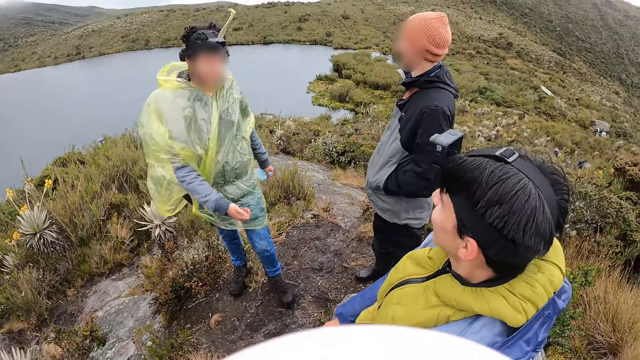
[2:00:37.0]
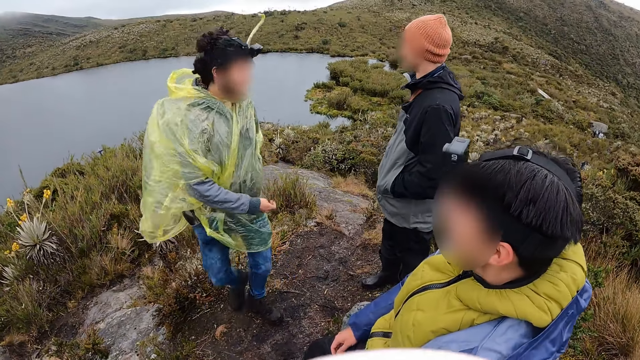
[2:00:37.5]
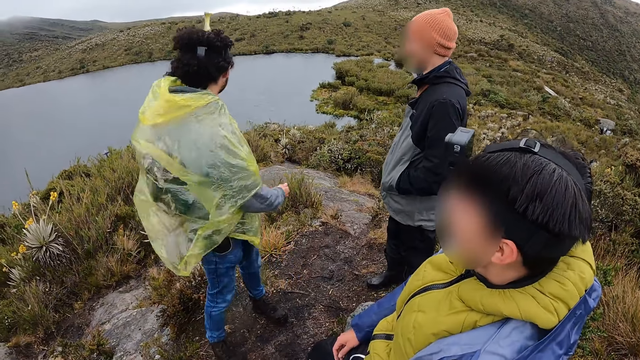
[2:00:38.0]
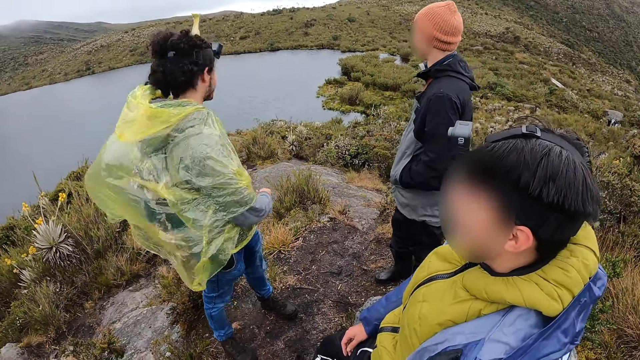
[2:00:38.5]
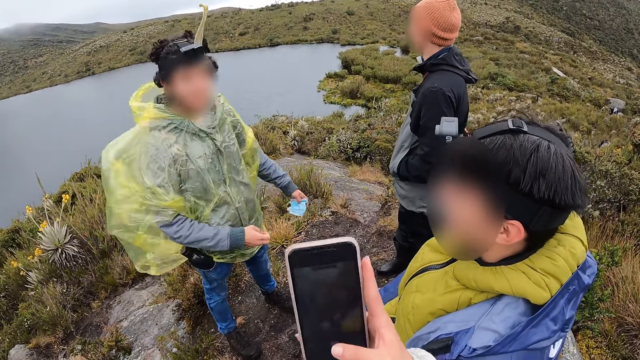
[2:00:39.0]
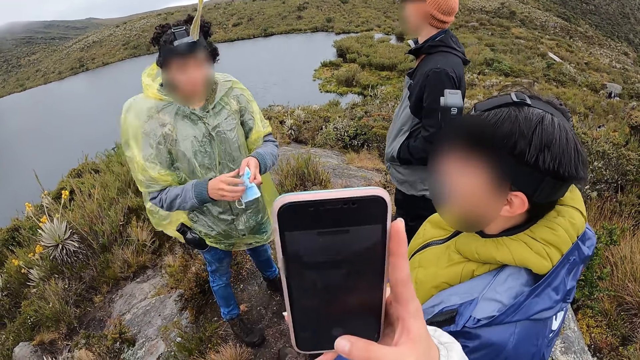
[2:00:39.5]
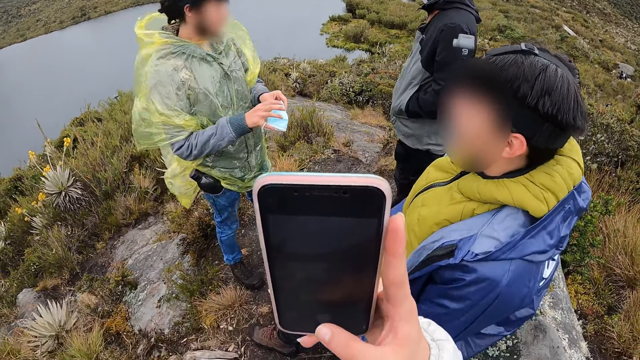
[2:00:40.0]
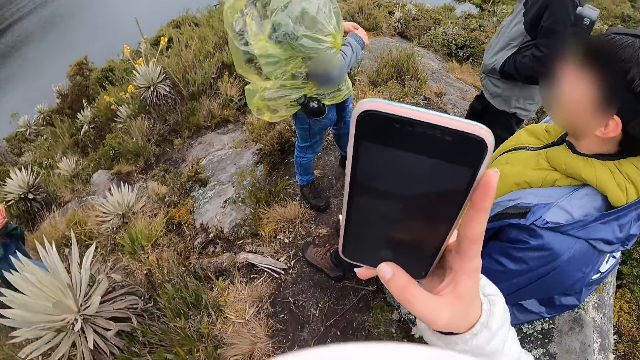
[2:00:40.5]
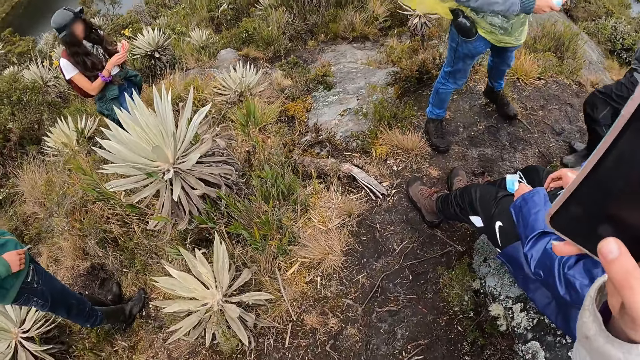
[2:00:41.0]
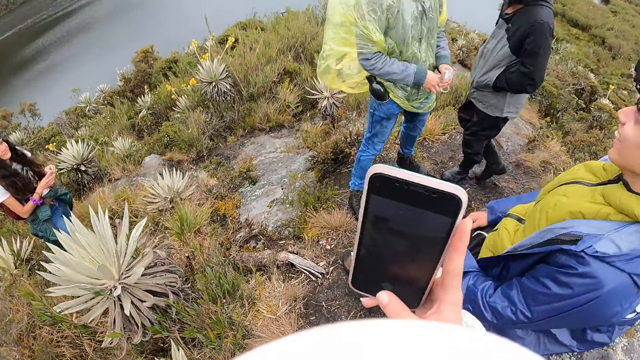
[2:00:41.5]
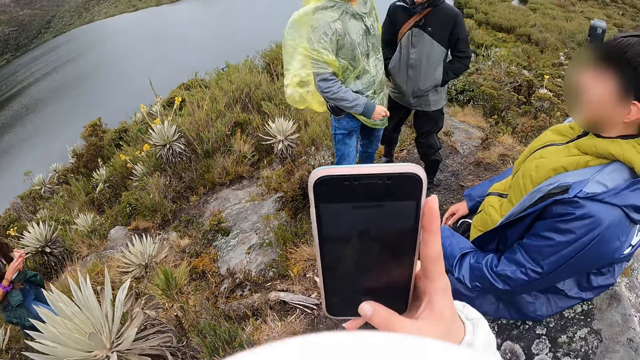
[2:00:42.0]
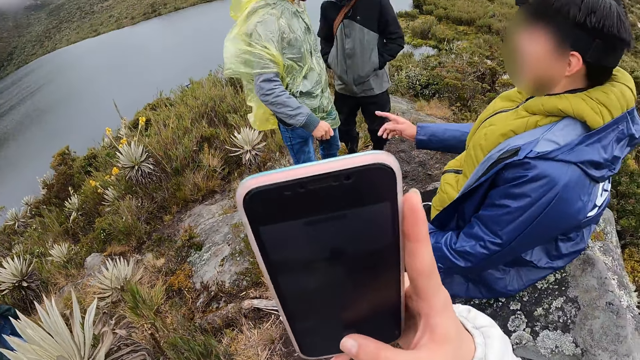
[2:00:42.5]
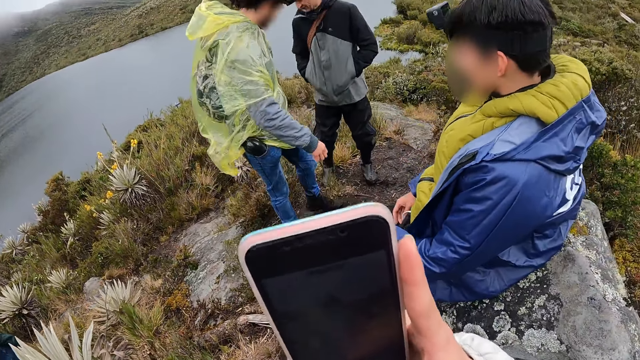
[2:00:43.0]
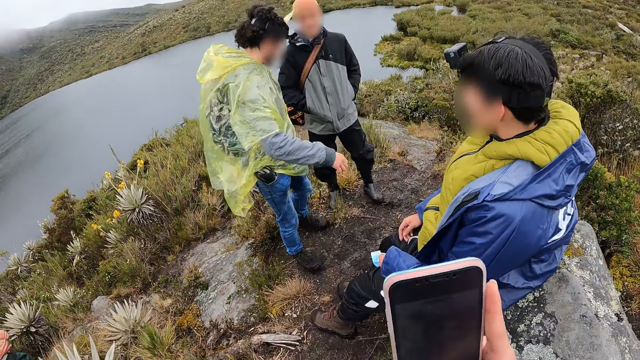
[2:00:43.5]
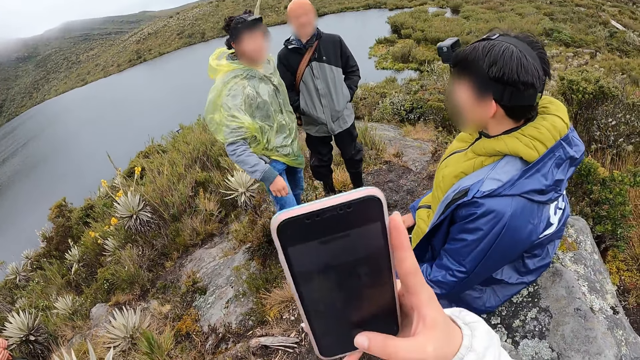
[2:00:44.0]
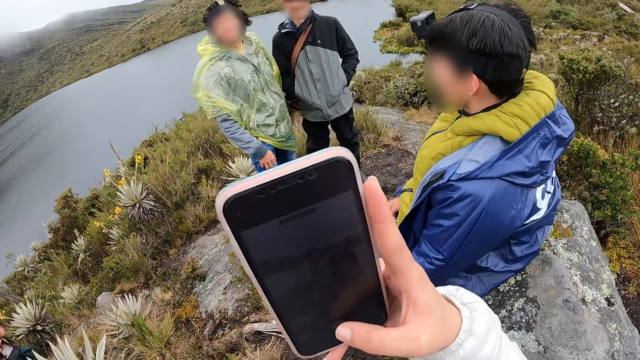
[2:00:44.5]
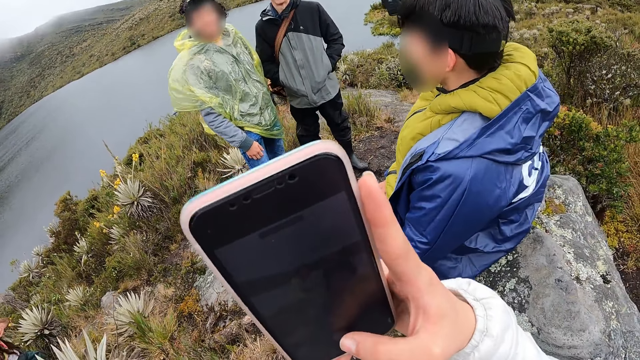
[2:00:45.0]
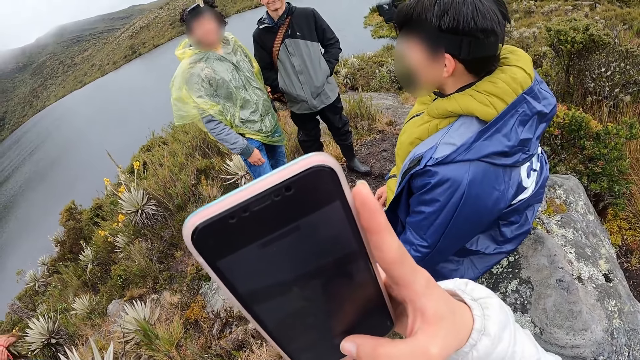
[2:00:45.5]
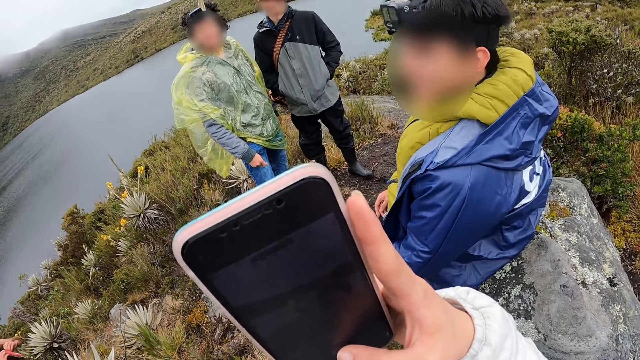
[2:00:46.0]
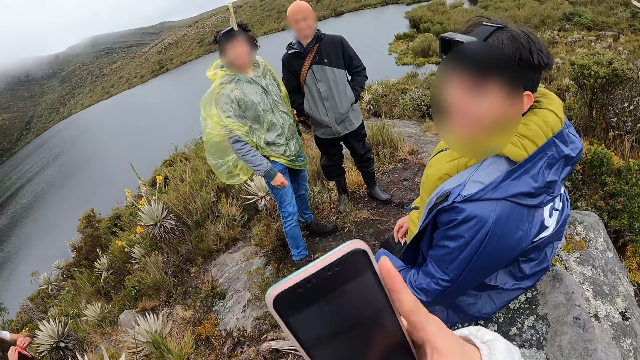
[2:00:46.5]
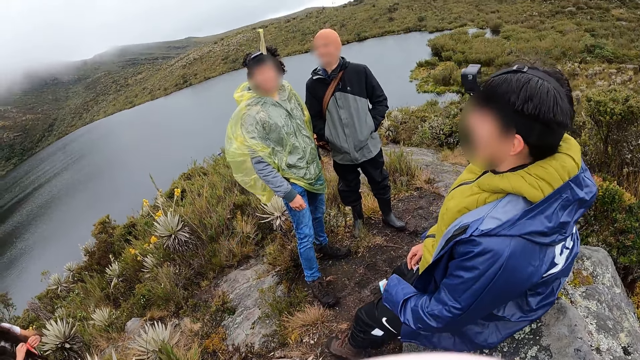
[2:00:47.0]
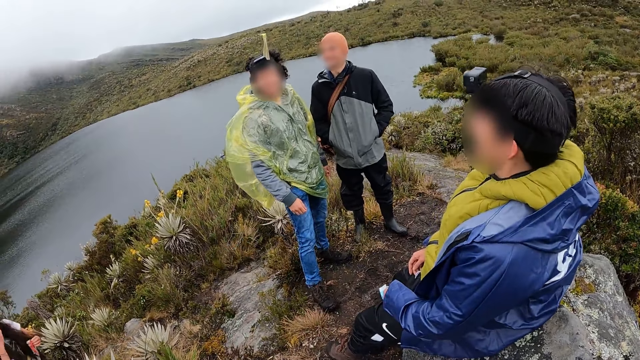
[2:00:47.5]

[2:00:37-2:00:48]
A man points around the mountain. The man turns around. The camera wearer holds the phone with her right hand. She takes a picture of the man. The man holds a facemask with both hands. The man poses for a photo. A person points at the man. The camera wearer operates the phone with her right hand.

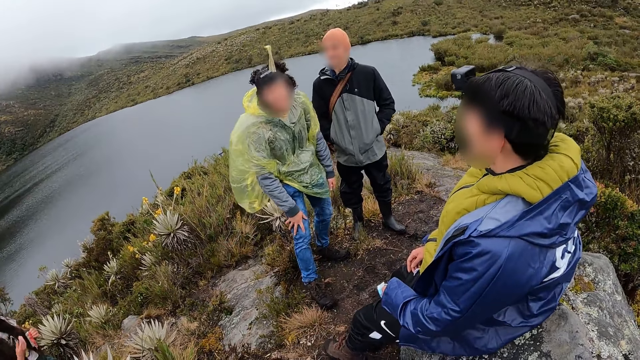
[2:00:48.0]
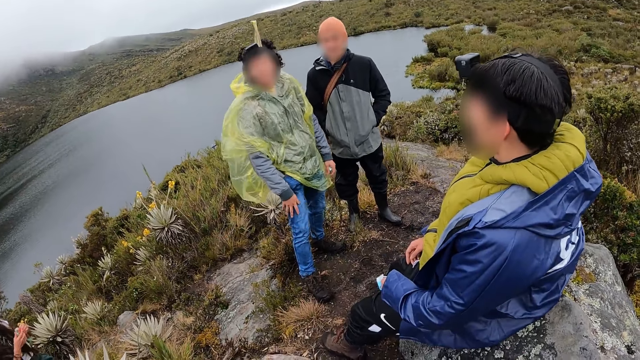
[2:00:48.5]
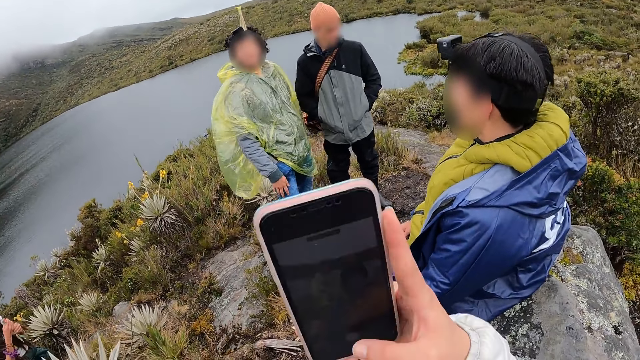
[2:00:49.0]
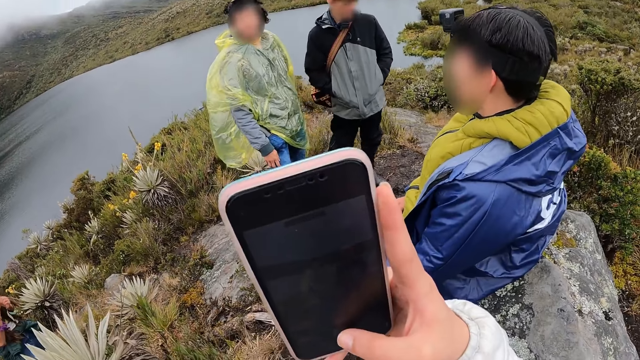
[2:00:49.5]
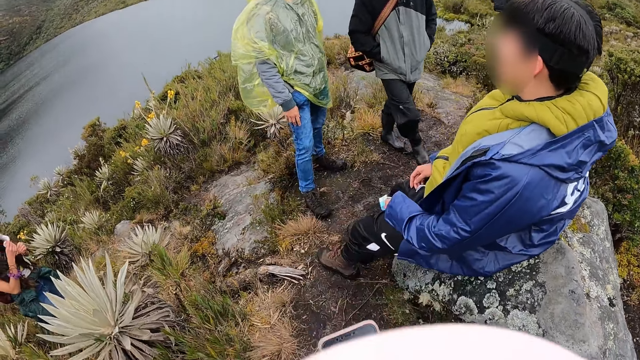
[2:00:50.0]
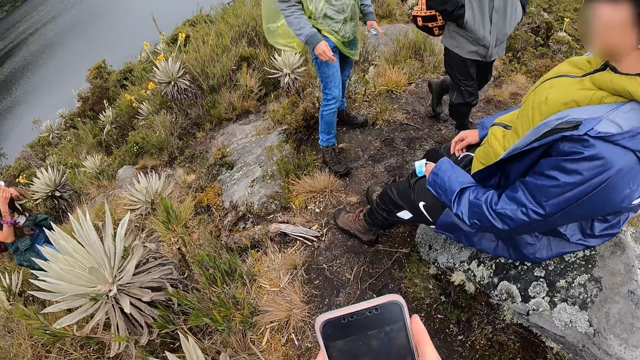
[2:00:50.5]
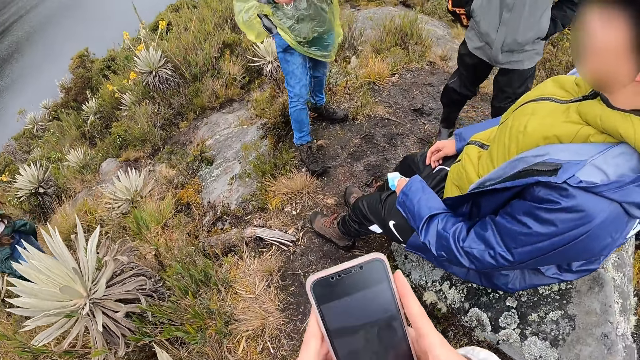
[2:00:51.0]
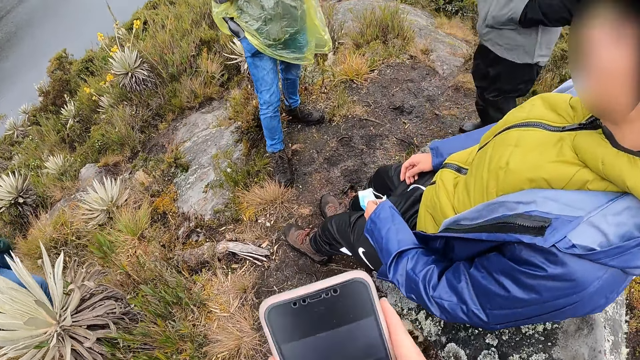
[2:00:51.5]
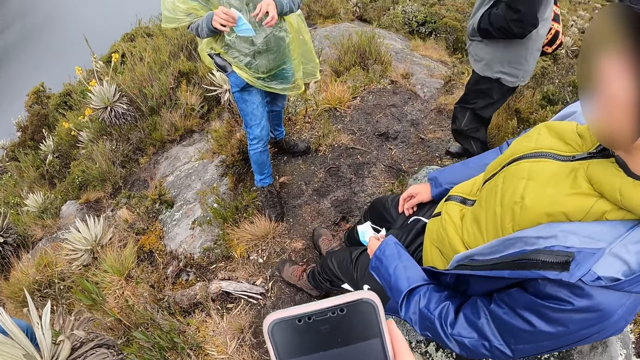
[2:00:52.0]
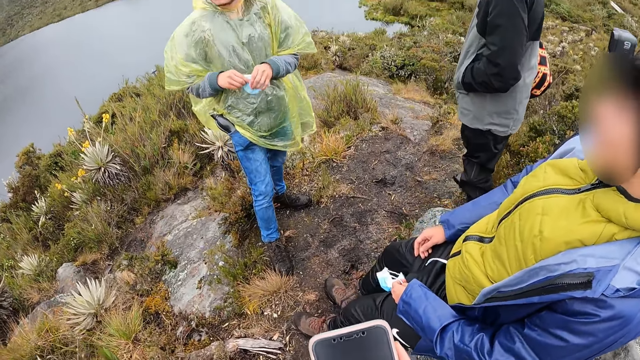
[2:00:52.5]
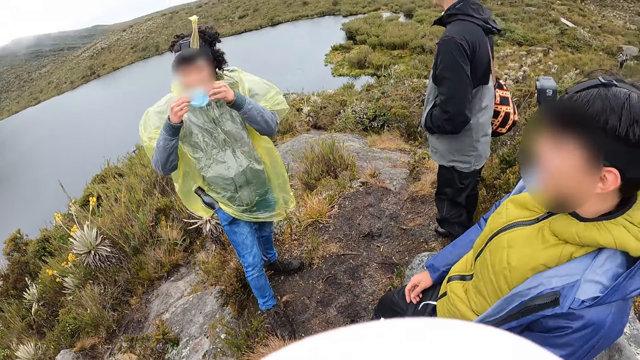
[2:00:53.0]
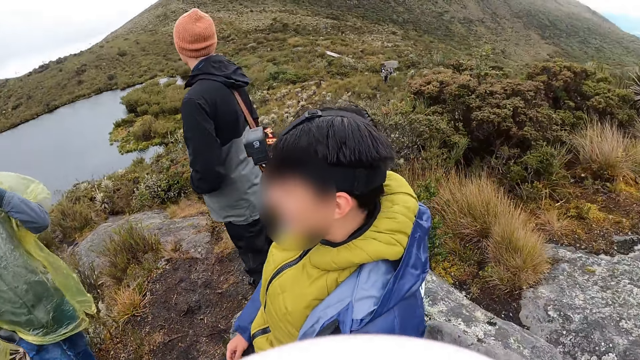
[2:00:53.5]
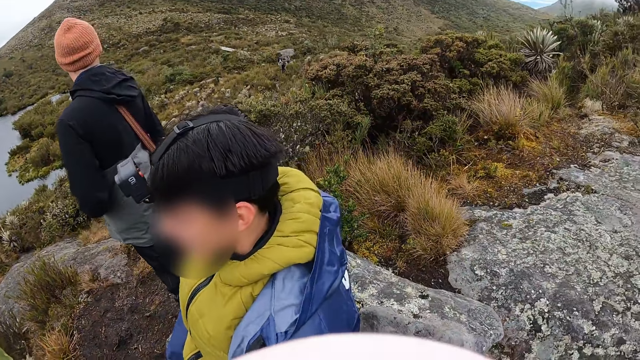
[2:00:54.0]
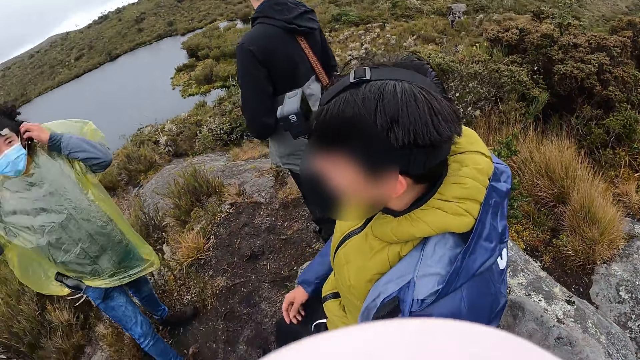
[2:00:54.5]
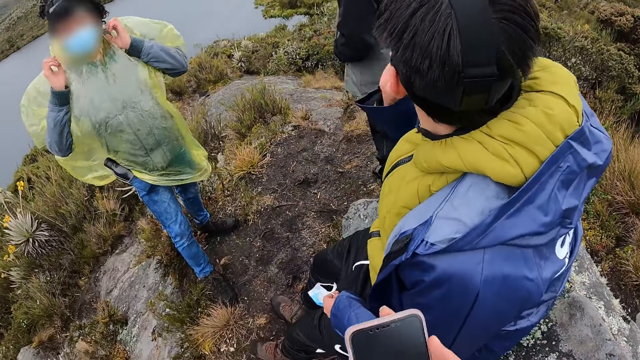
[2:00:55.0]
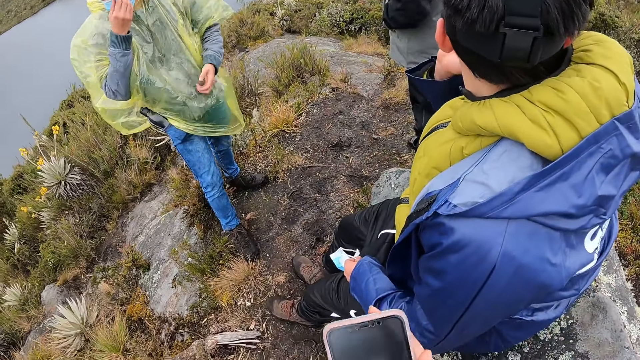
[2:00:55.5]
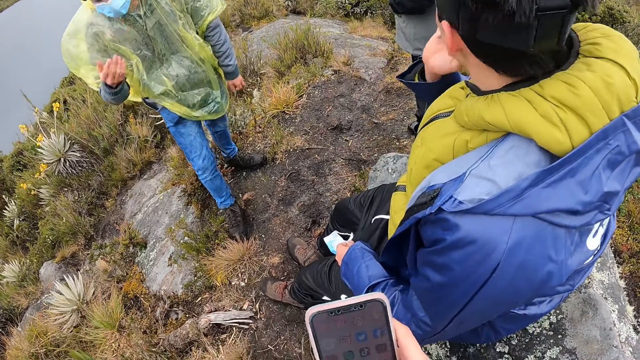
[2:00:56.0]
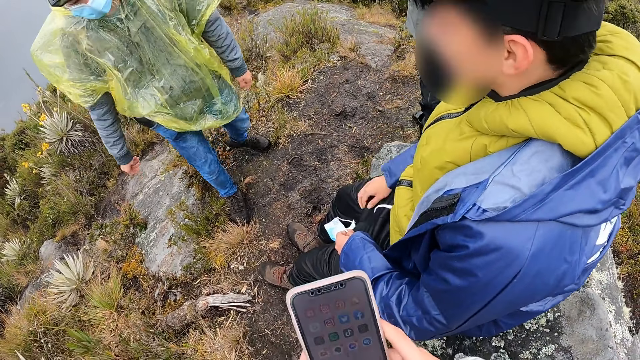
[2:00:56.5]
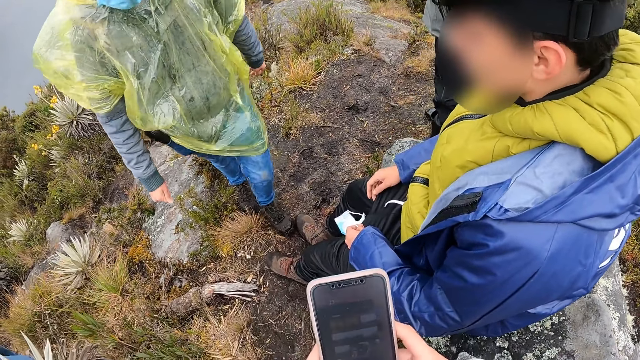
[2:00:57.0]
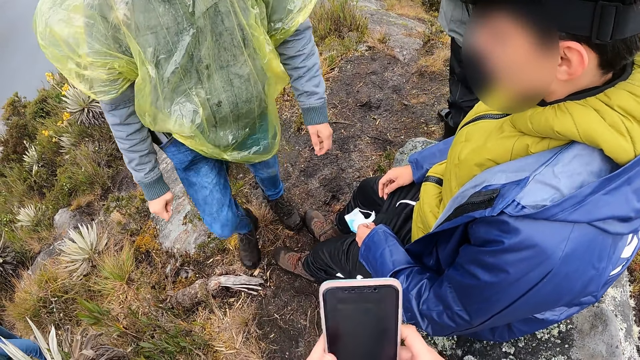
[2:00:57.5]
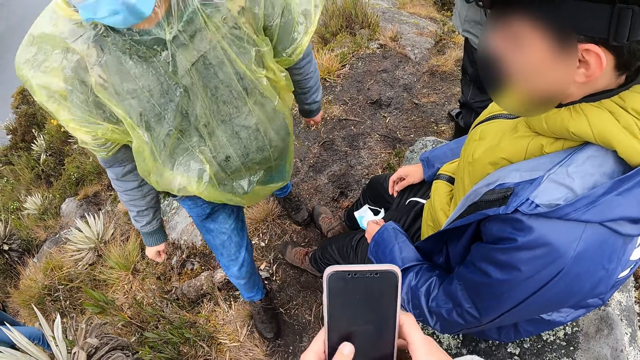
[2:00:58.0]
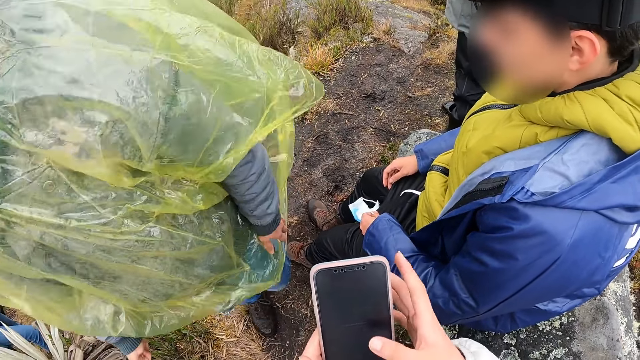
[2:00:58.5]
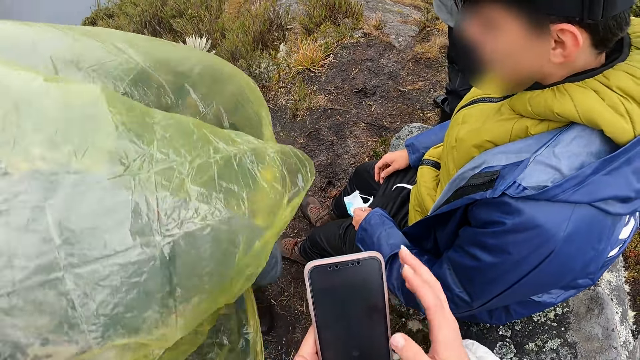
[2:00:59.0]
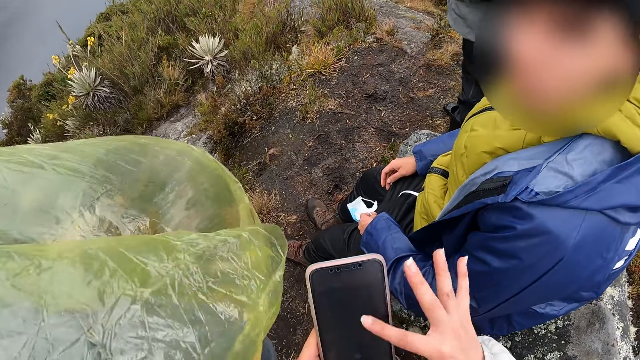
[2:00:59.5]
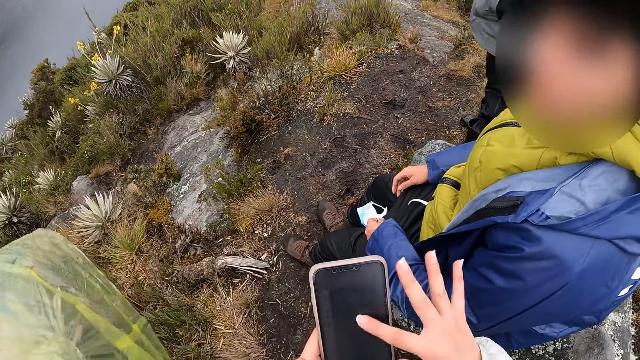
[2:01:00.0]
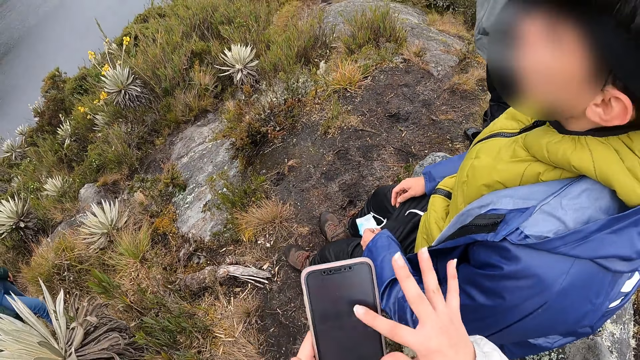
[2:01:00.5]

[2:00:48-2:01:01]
A man holds a facemask with both hands. The man wears the facemask on his face with both hands. The camera wearer turns around. A person touches the face. The man touches the facemask. The man moves around. The camera wearer operates the phone with both hands. She operates the phone in her left hand with her right hand.
